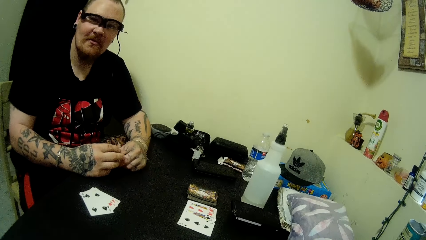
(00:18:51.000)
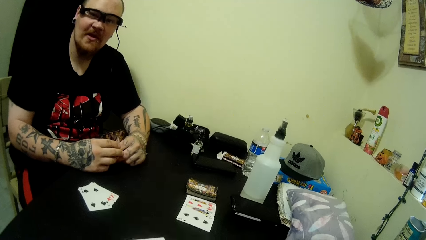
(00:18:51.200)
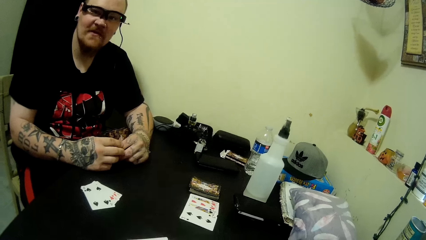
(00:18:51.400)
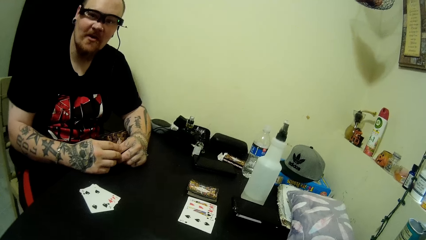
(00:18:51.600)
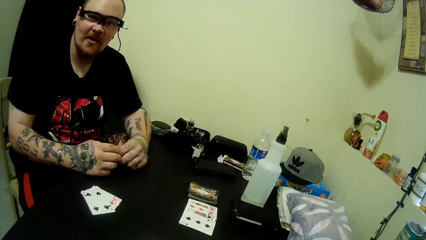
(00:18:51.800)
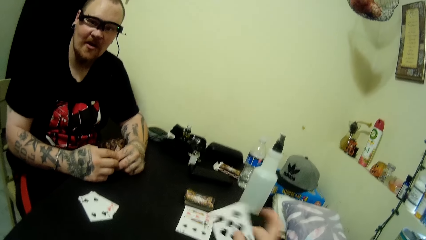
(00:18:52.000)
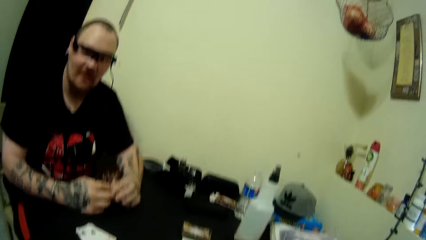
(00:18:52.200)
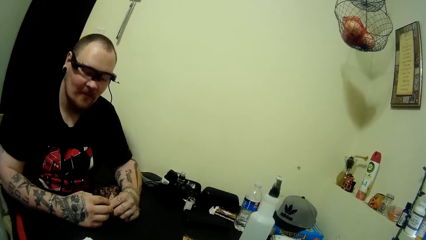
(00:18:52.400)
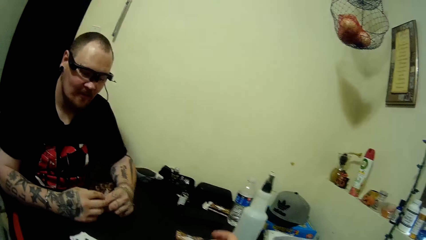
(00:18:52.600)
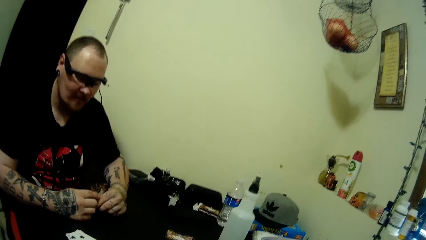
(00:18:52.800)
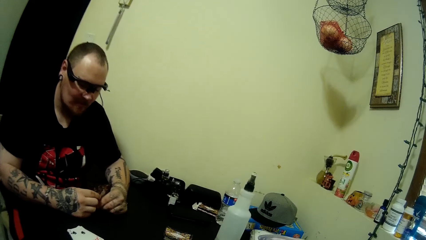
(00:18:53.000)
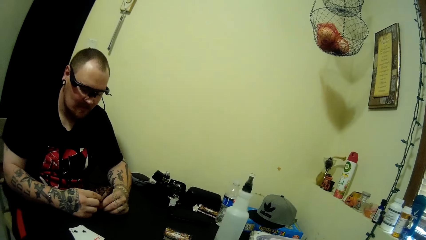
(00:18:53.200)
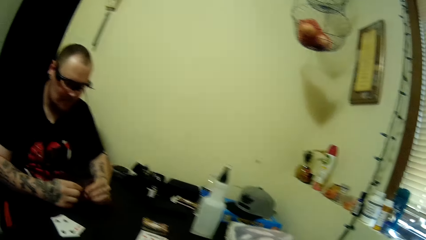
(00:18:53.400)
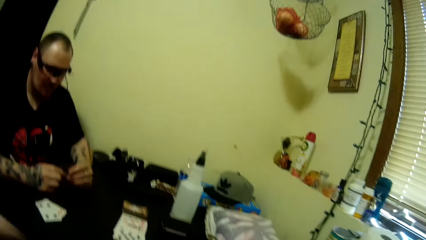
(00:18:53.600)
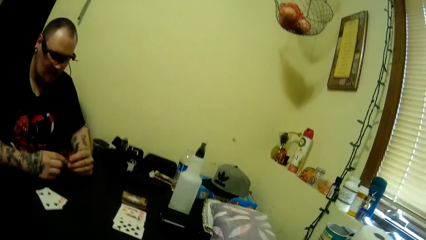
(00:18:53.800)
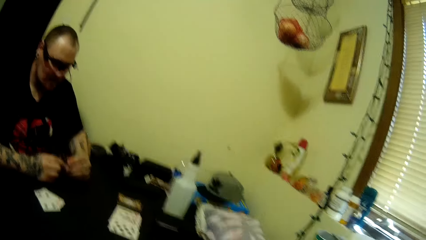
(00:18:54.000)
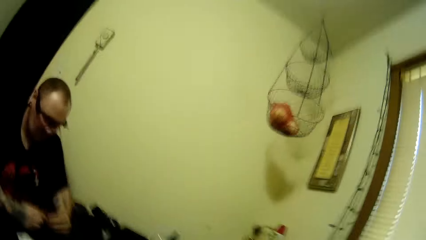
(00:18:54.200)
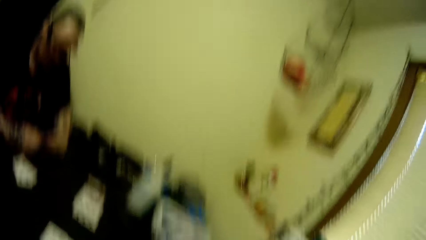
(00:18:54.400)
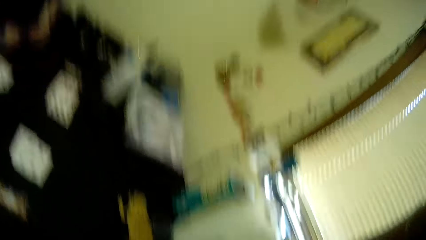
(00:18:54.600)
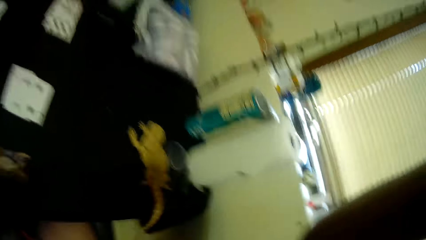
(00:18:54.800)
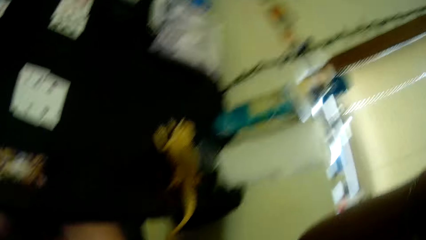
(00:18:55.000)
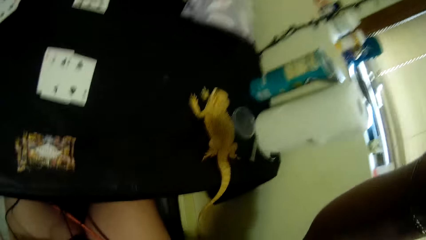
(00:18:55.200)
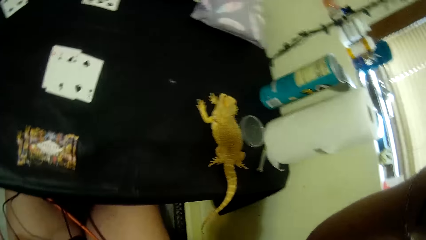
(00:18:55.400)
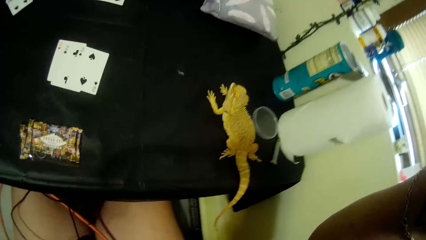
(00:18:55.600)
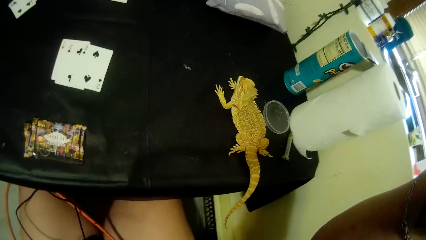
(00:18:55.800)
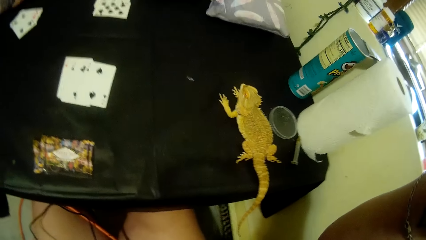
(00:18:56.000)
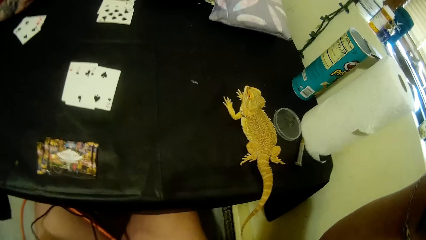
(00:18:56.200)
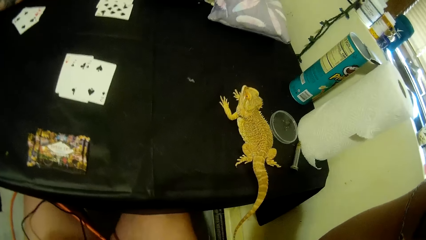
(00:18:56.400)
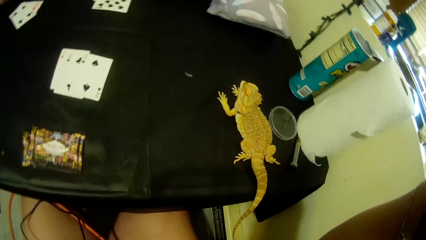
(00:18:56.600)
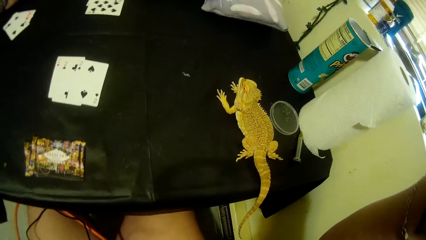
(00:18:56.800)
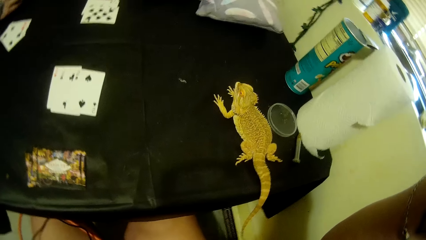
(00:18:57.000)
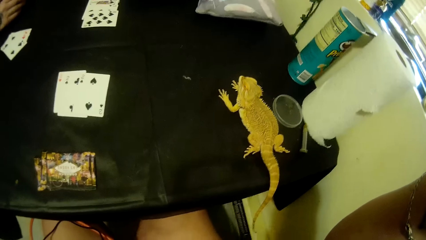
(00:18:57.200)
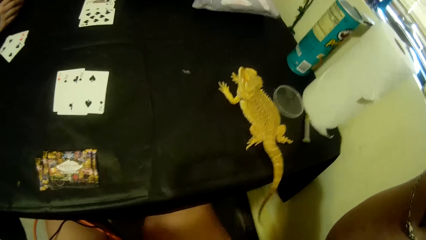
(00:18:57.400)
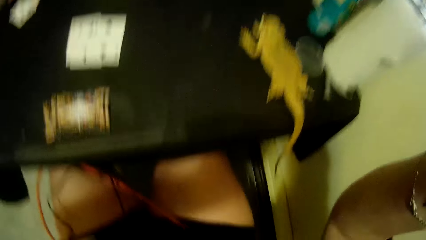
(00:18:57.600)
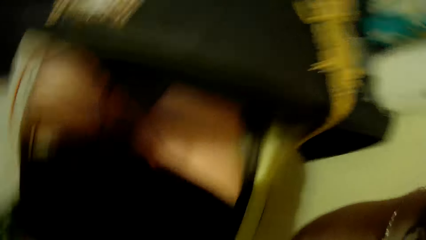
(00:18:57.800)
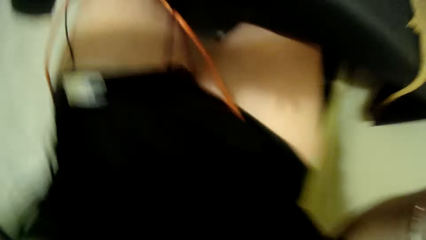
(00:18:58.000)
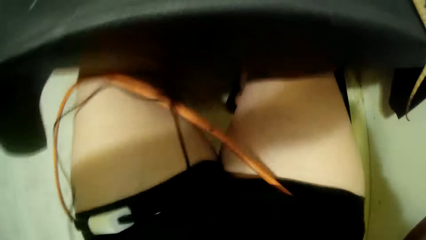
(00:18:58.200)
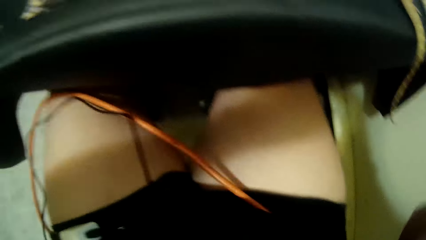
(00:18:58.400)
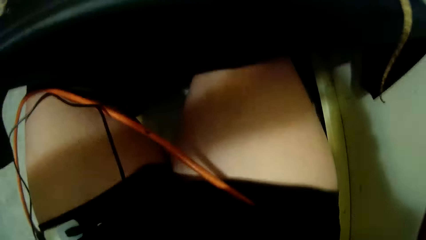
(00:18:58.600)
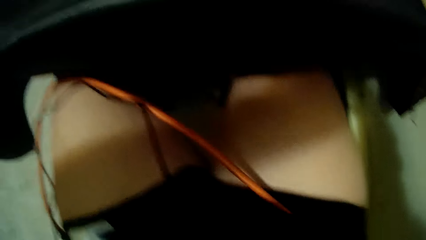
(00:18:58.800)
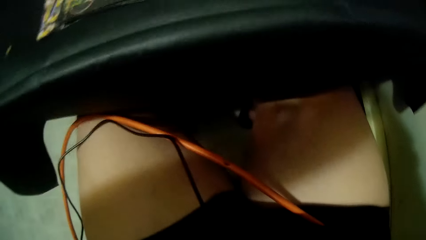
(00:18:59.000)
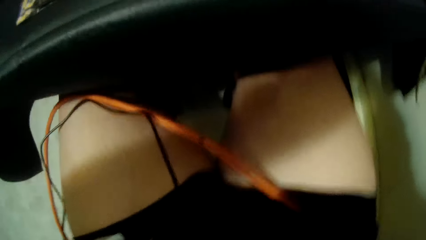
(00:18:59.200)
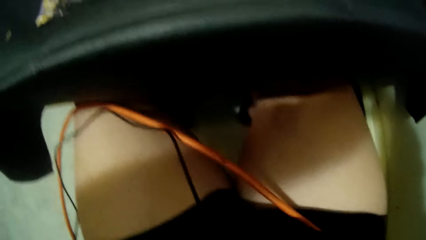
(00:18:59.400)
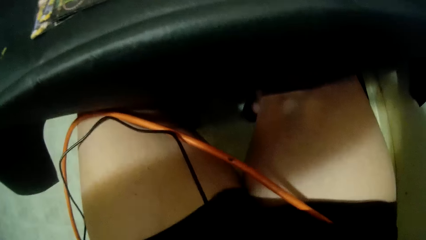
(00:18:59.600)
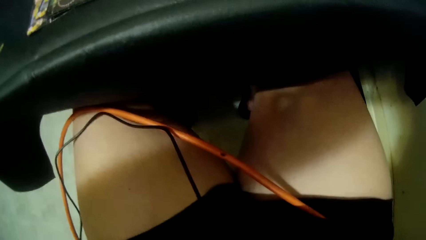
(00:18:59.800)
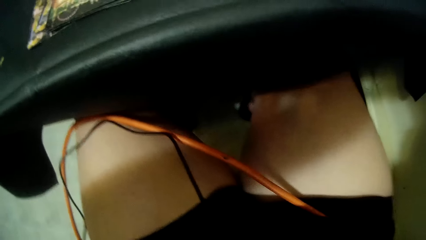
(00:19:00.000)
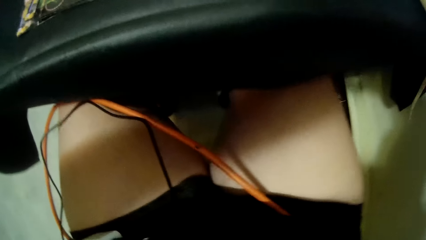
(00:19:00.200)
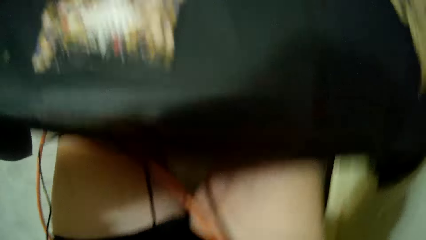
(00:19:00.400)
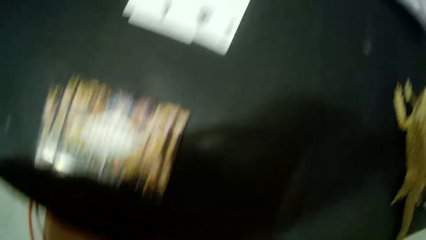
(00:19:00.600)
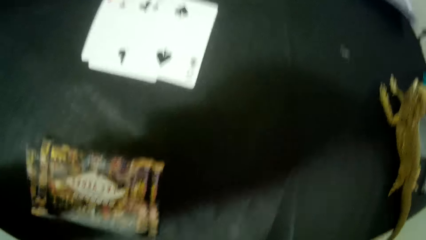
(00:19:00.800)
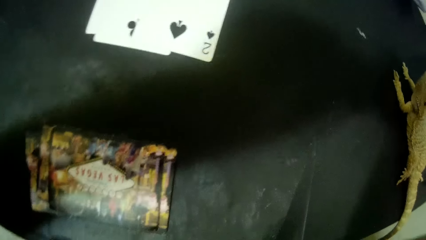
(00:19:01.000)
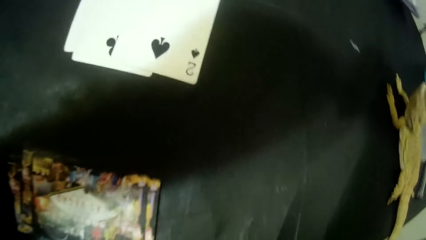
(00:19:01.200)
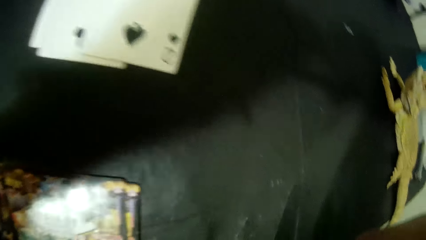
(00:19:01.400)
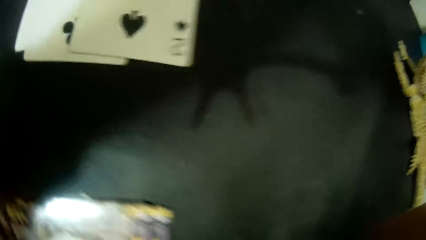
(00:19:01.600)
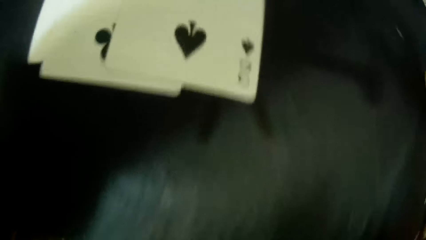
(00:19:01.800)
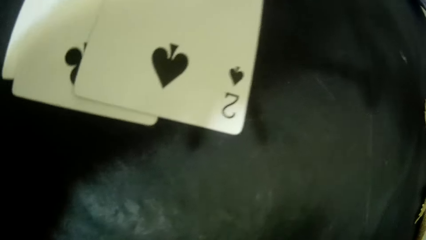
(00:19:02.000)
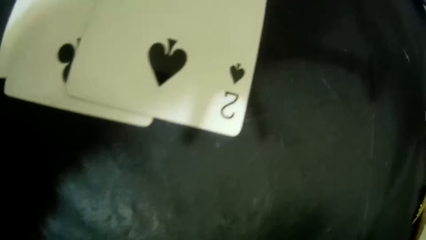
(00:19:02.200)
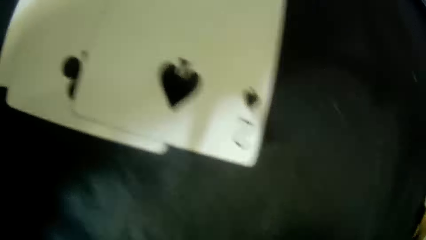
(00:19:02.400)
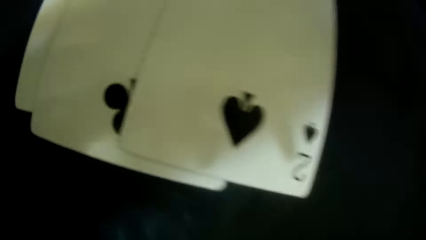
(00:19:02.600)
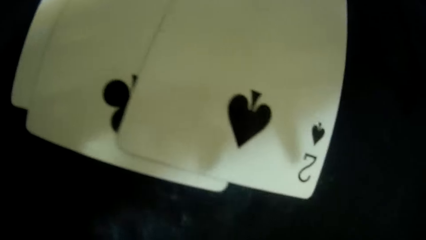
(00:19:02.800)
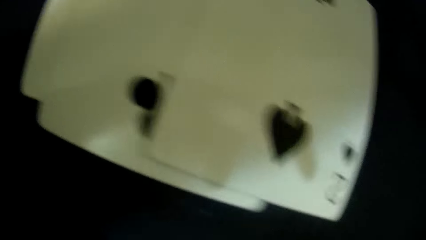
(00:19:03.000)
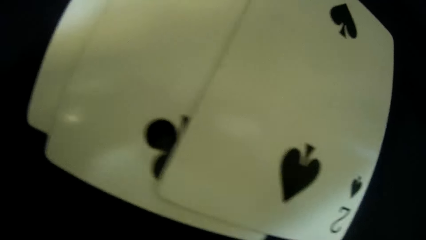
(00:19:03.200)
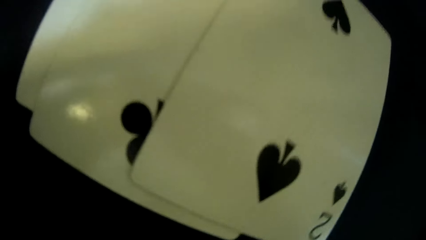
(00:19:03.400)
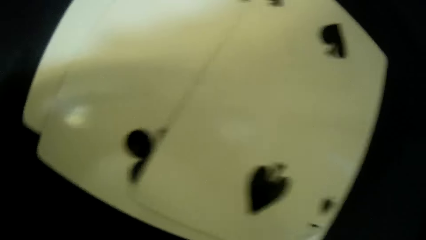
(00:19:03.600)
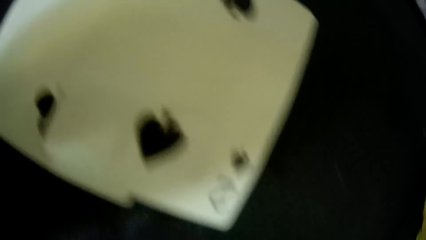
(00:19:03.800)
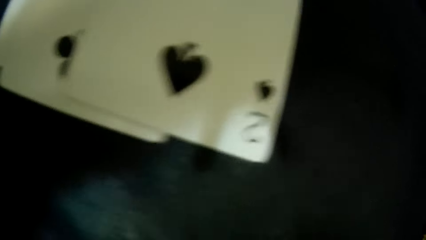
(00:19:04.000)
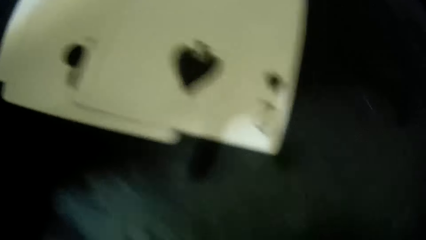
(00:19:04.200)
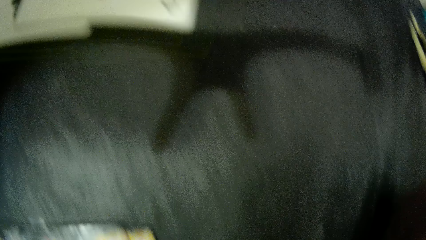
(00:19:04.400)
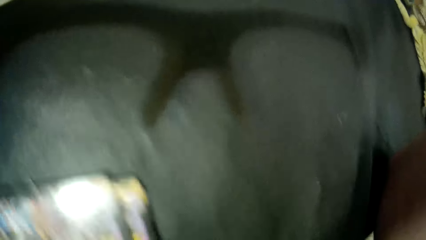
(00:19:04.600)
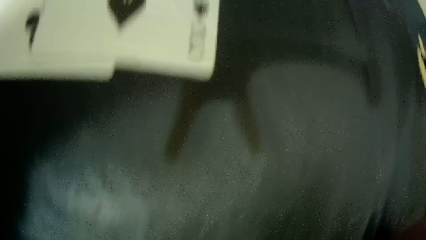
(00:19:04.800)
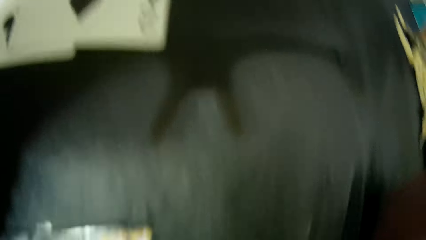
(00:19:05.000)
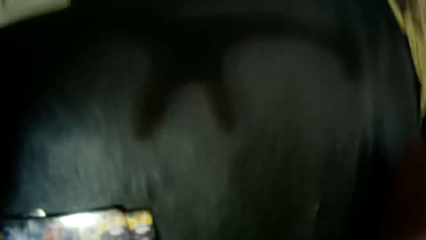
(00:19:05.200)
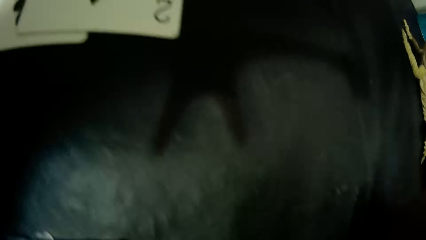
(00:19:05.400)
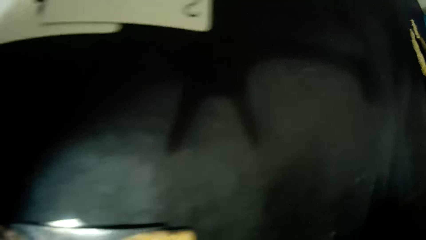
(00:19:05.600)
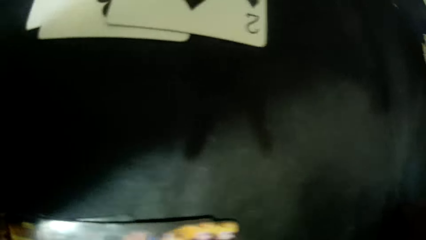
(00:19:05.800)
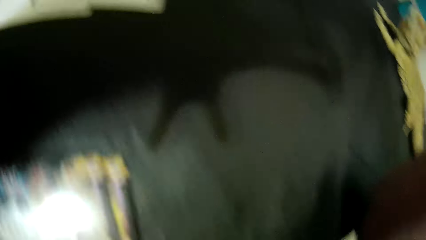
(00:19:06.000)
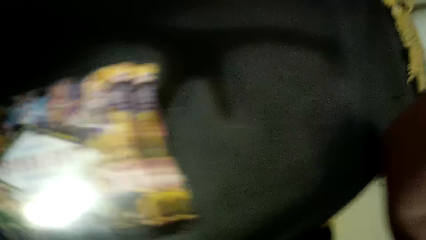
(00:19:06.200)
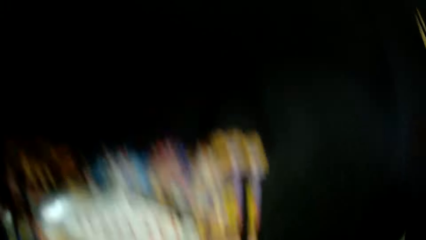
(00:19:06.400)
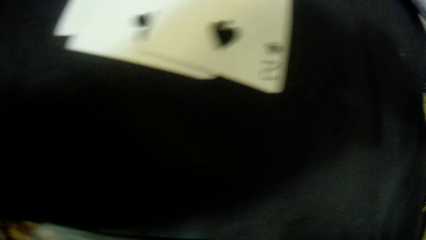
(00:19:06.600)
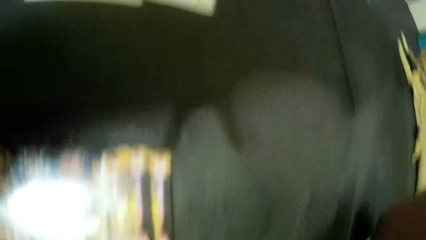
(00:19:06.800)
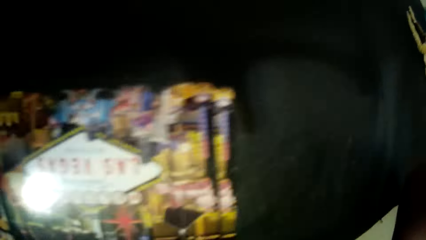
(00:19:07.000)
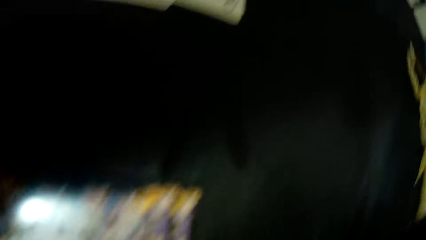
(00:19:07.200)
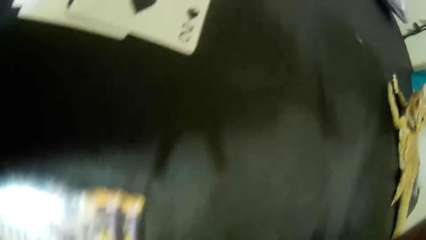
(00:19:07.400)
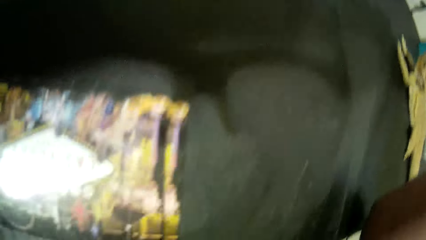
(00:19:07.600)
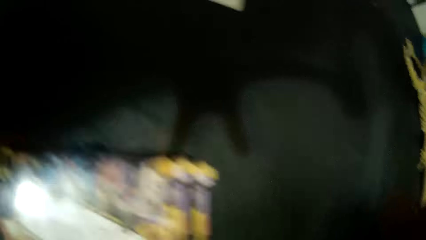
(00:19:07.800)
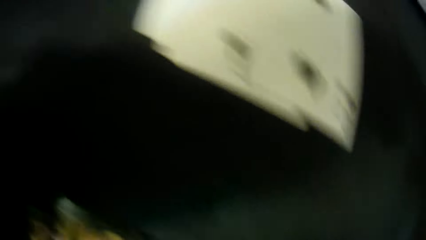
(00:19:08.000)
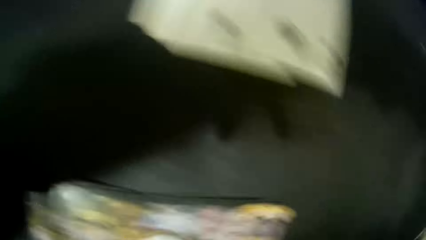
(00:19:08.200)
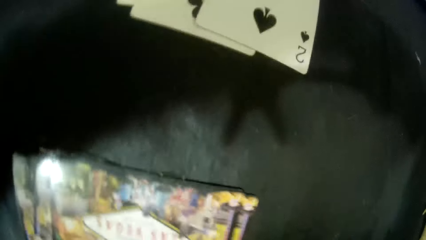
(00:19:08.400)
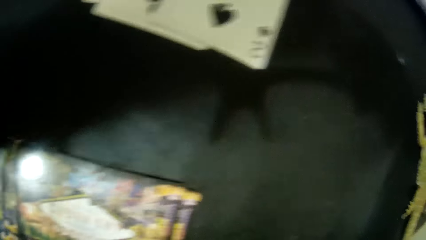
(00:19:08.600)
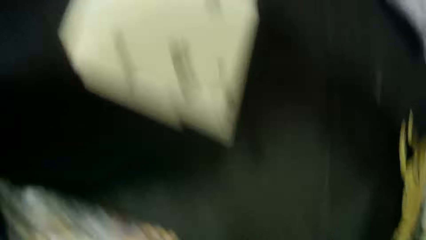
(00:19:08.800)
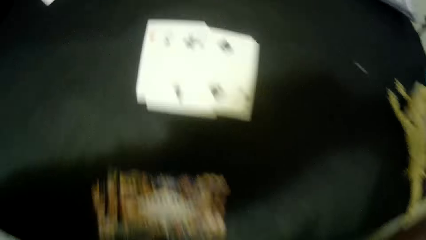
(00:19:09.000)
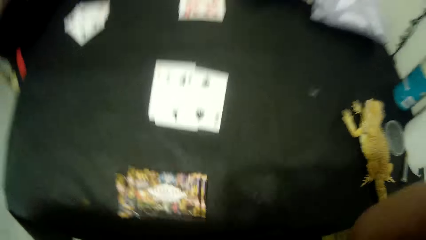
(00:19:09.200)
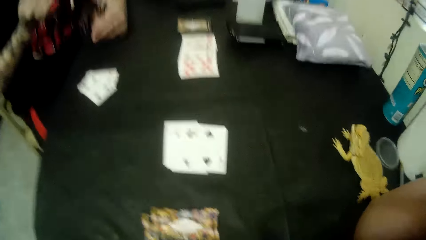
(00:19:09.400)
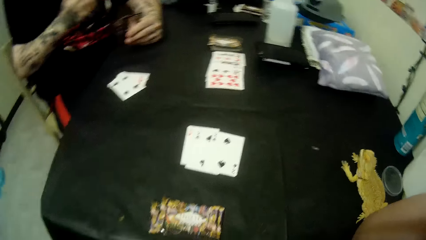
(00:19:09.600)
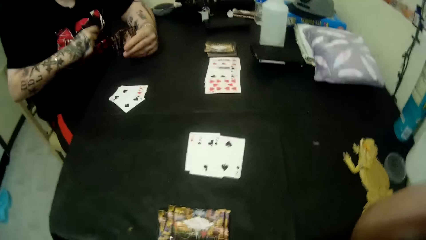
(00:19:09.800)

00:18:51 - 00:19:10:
The camera wearer places a card on the table. She talks to a man. She adjusts her camera. The man talks to the camera wearer. The camera wearer talks to the man. She adjusts her camera.
